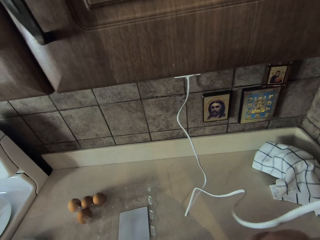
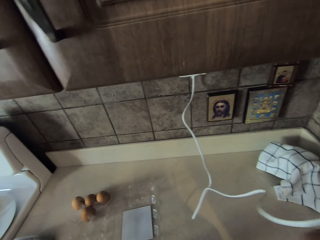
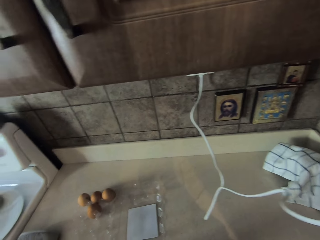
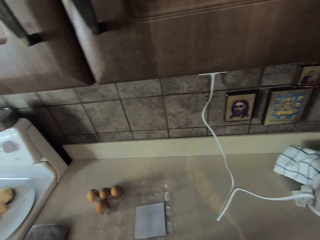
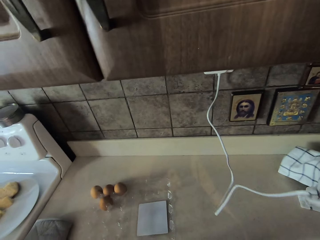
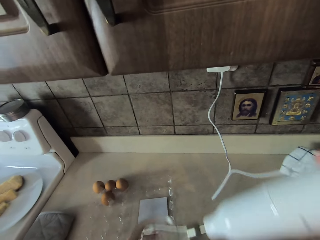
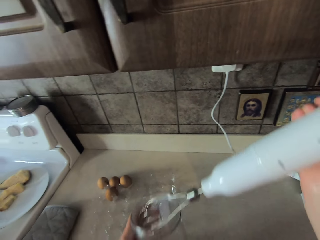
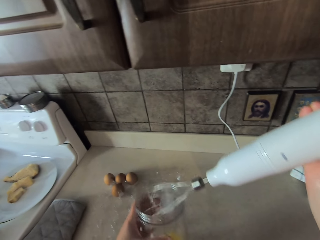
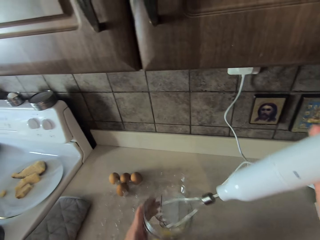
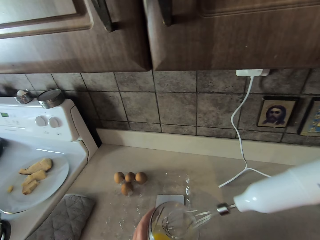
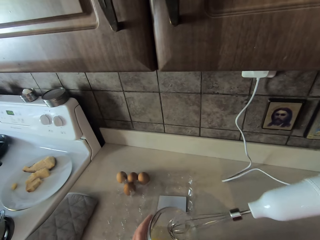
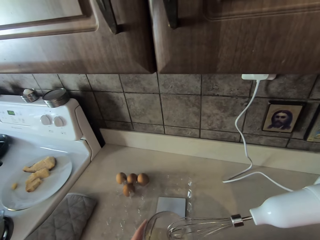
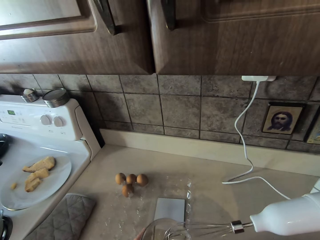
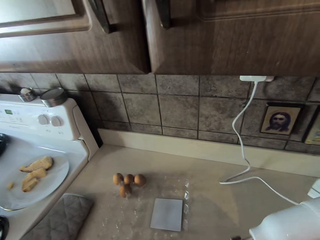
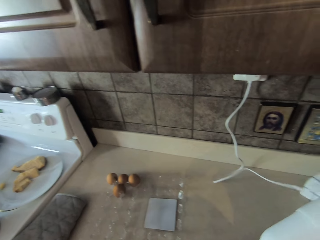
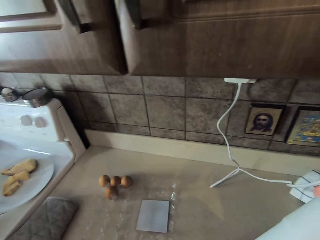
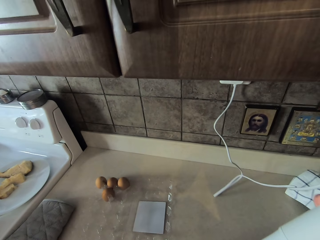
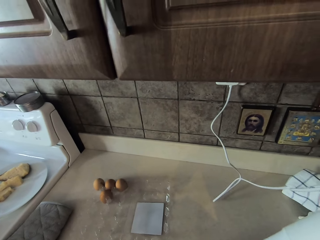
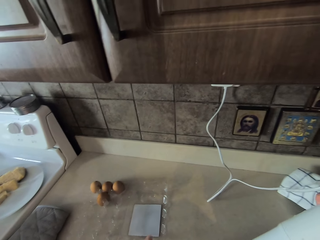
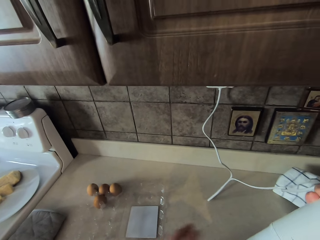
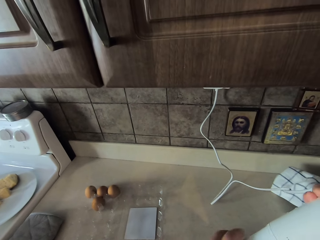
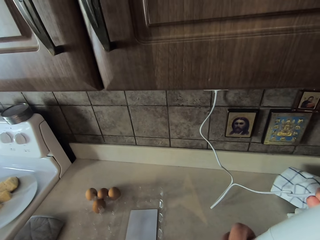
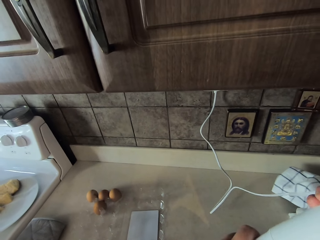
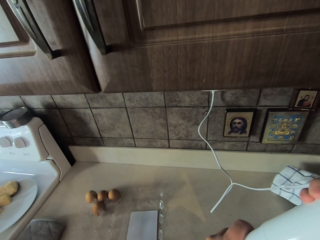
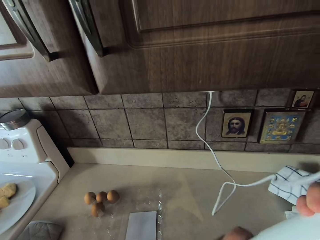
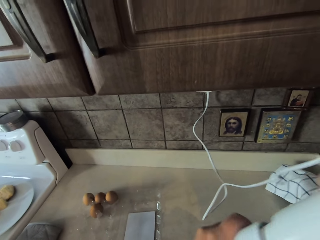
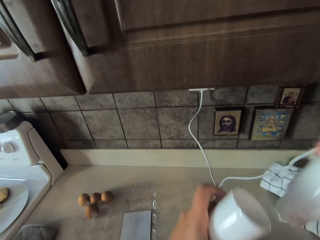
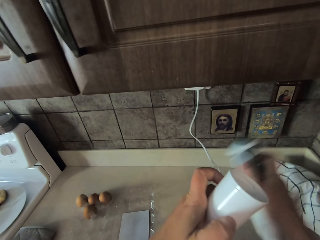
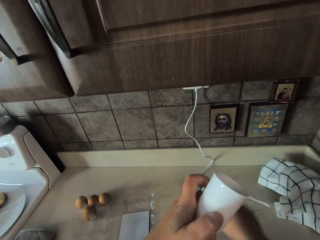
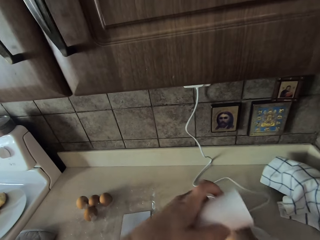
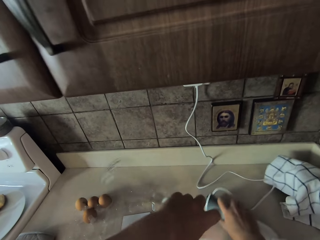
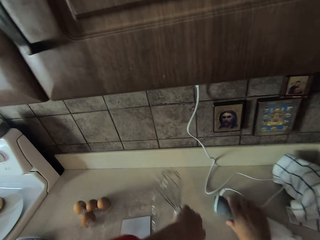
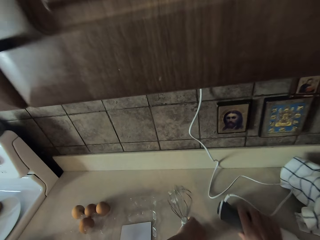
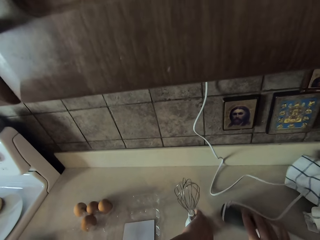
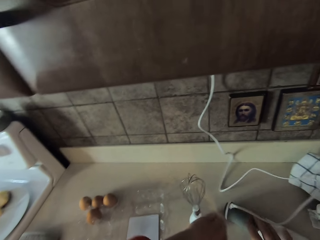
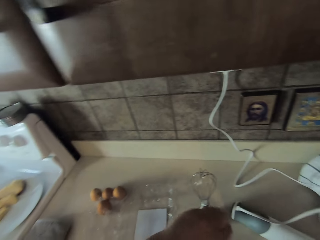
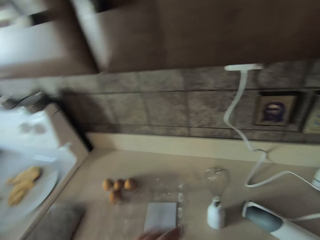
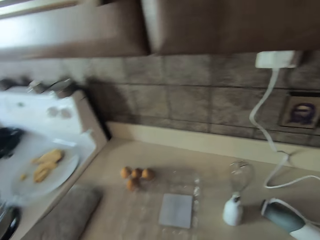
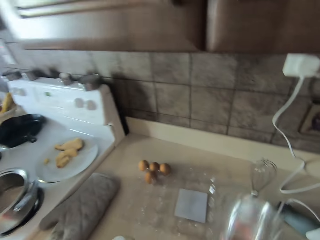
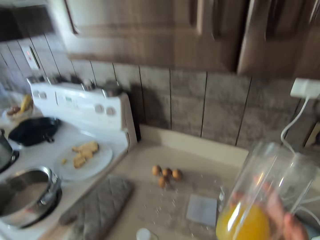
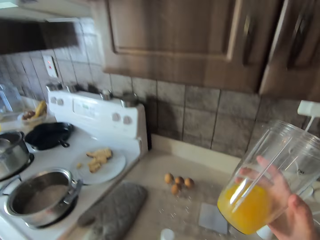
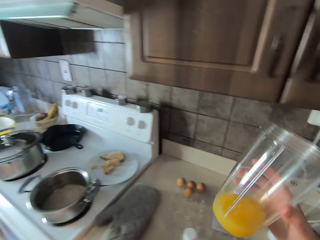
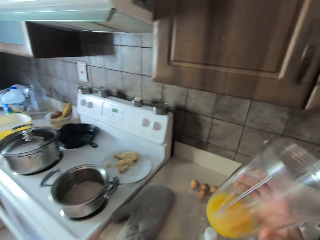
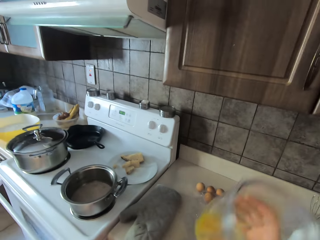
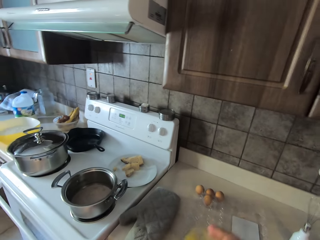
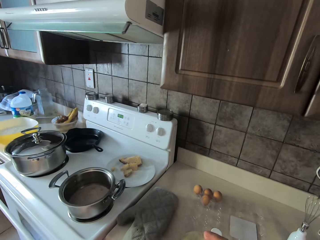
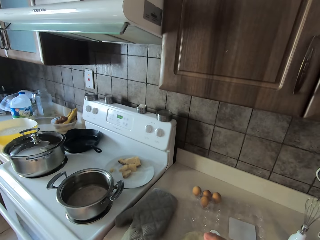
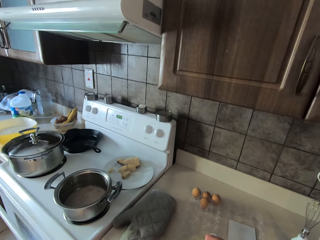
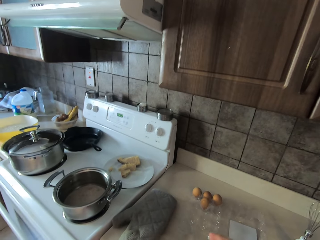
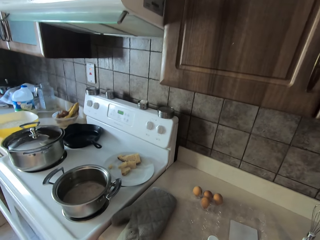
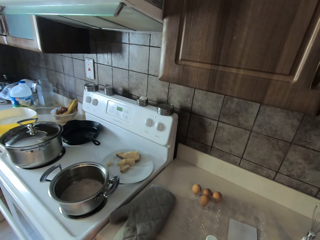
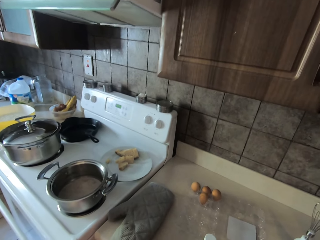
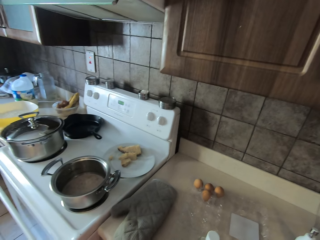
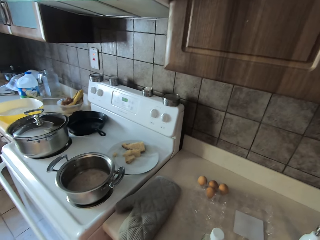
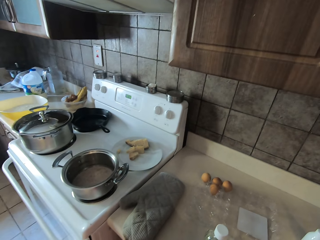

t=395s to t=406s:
The camera wearer removes a whisk or electric egg beater from a jug. They place a glass jar on the kitchen bench. They disconnect the whisk. They untangle the electric egg beater parts. They put the whisk on the counter. They pick up the glass jar.

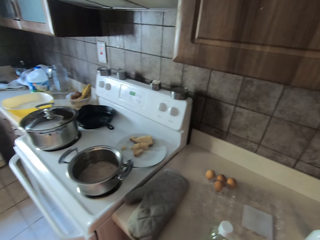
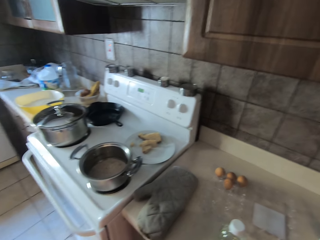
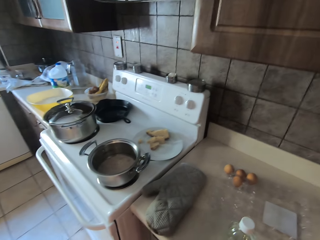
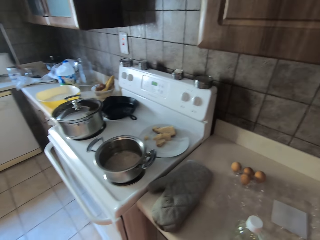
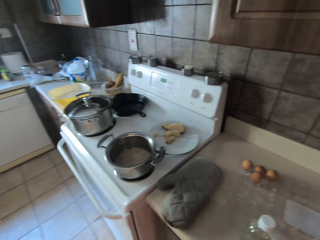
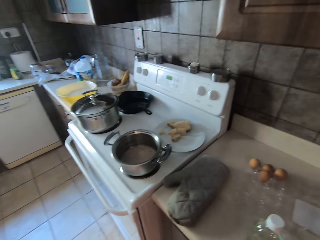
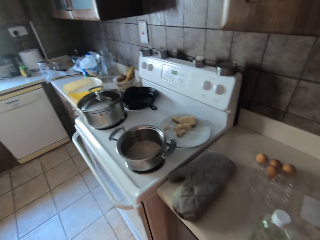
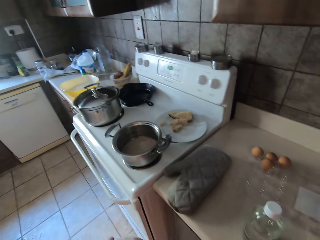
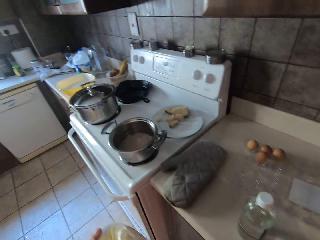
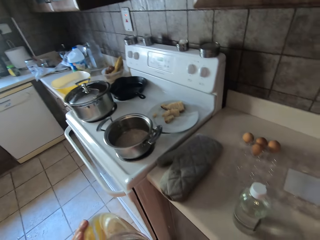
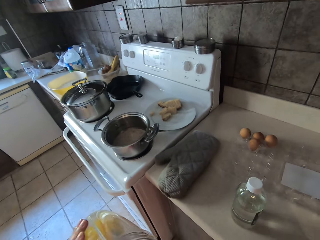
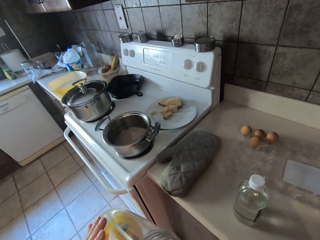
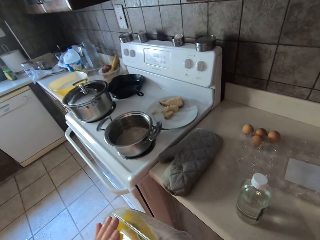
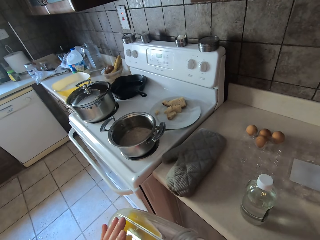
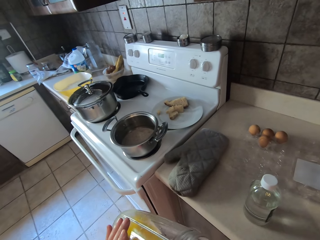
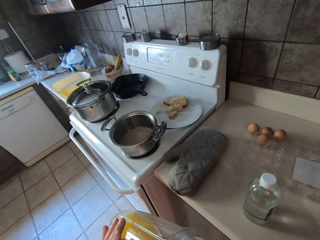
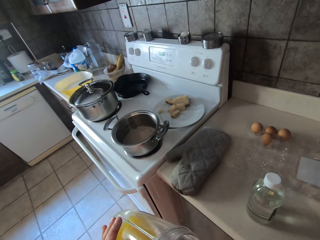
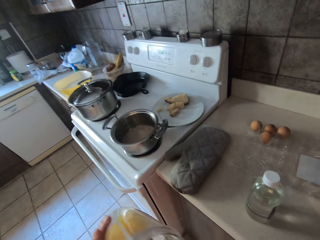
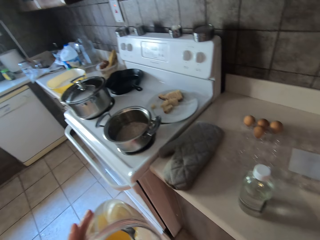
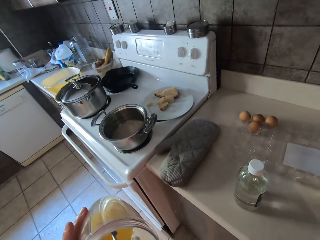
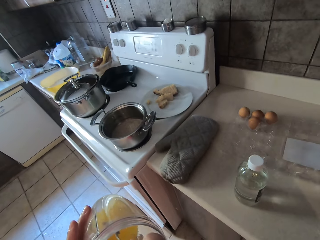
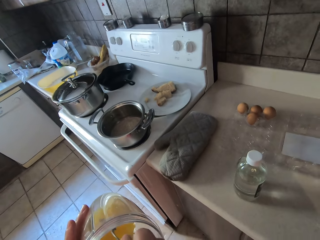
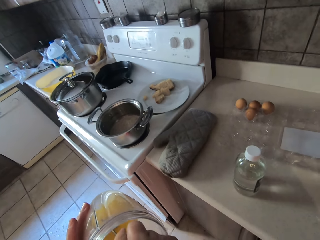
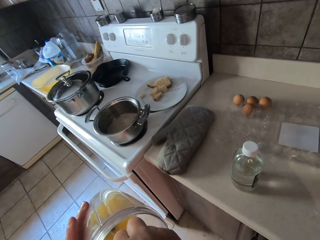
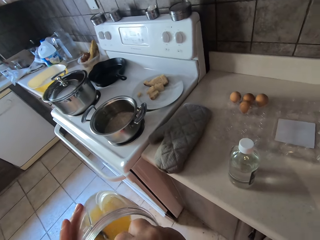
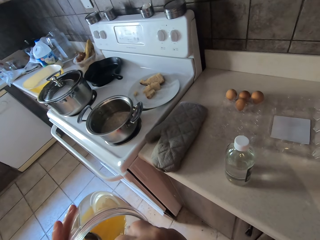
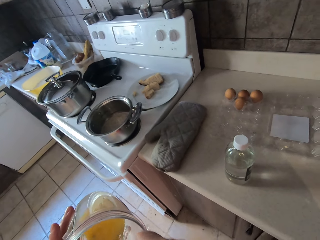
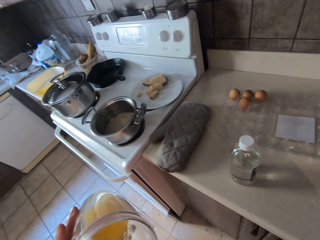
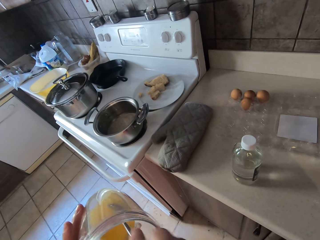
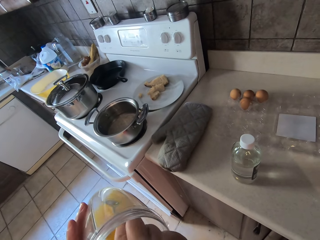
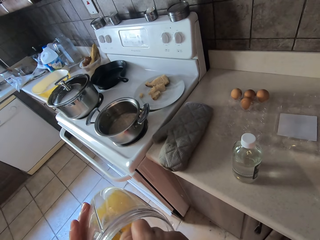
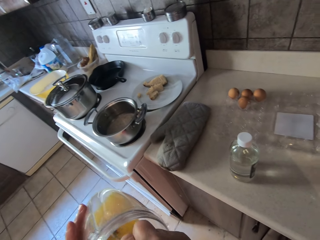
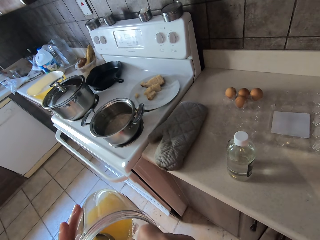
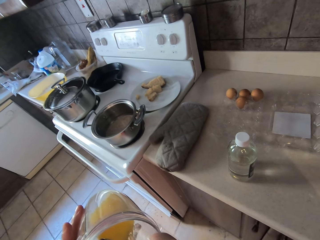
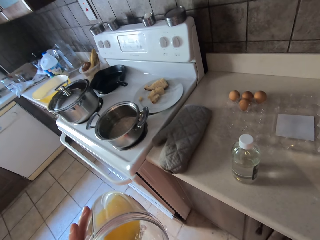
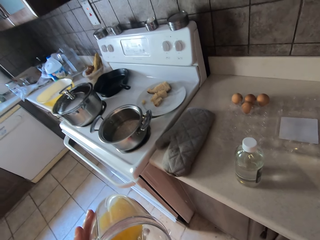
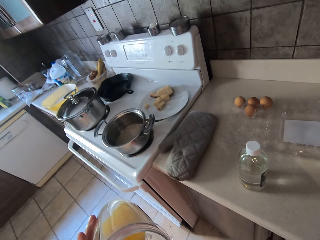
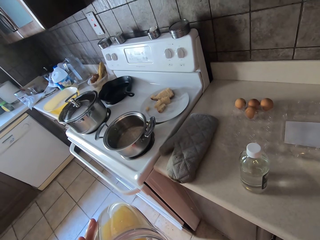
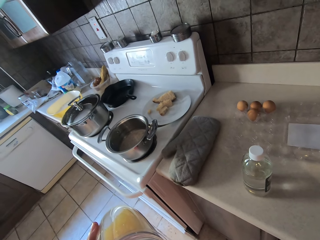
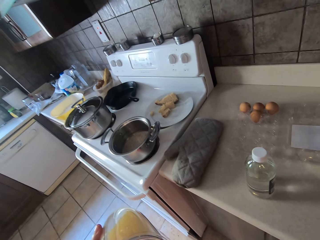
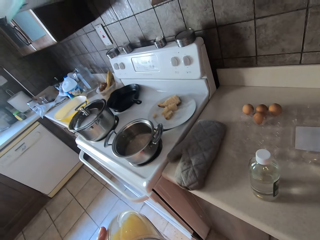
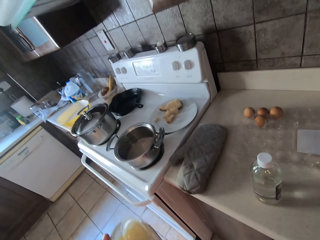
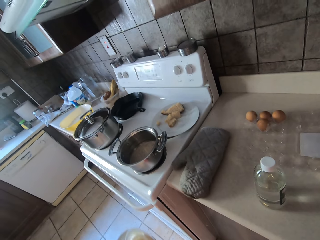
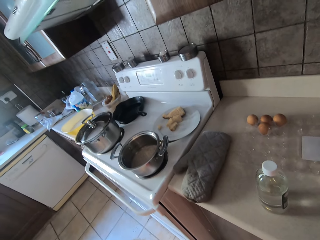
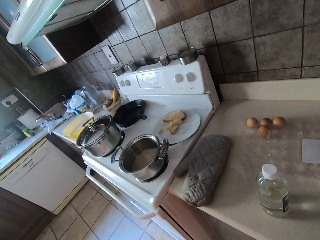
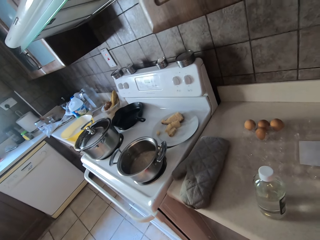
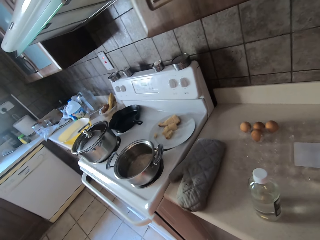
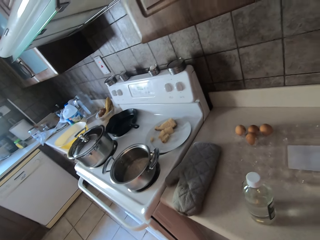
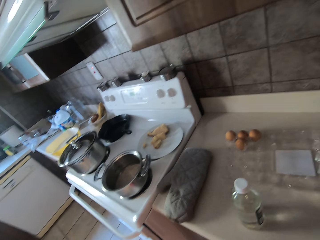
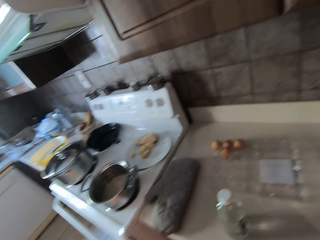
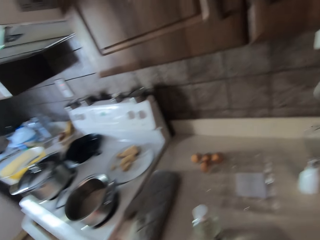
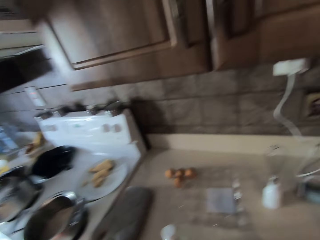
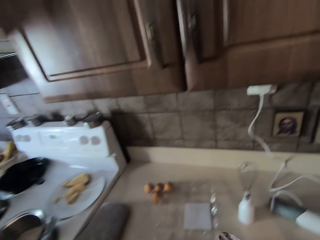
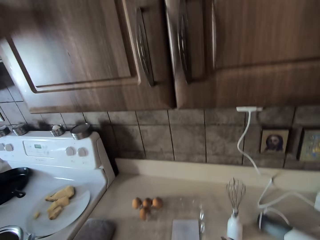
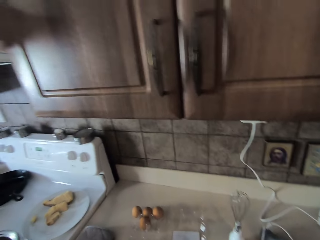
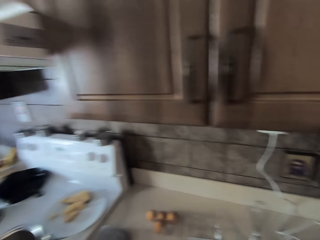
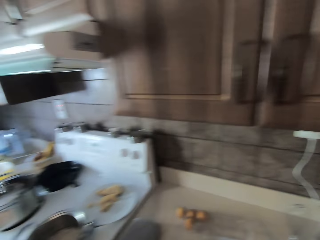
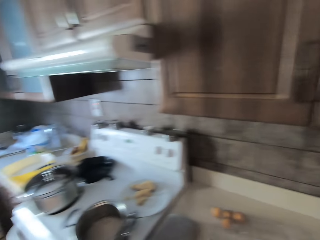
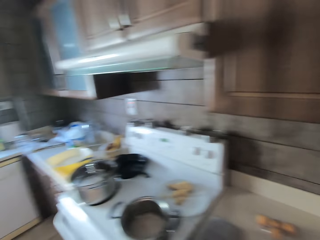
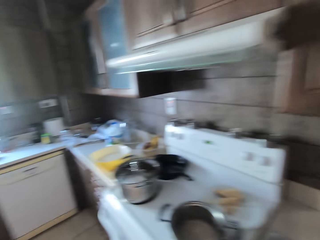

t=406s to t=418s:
The camera wearer pours something from the jug. They remove something in the glass jar with a spoon. They lift the spoon. They move around.
